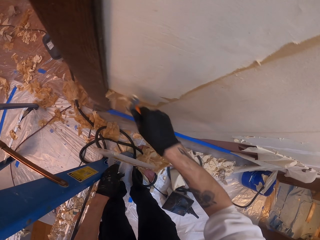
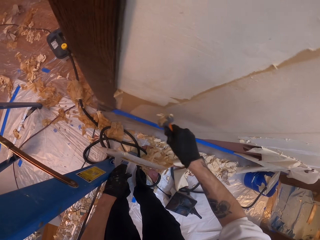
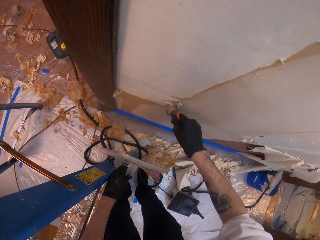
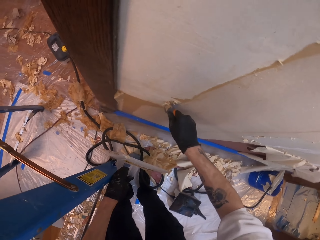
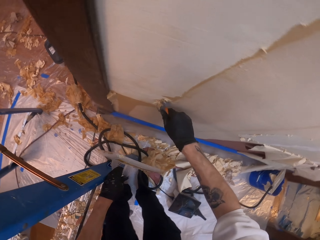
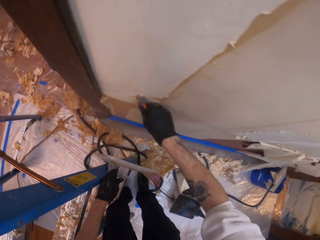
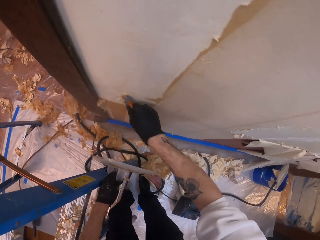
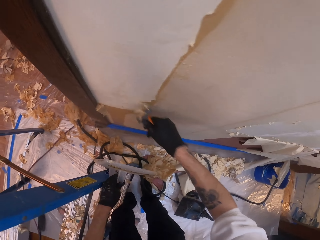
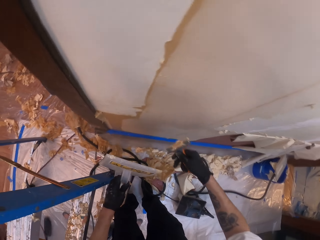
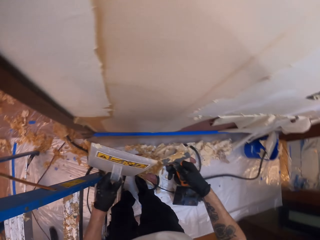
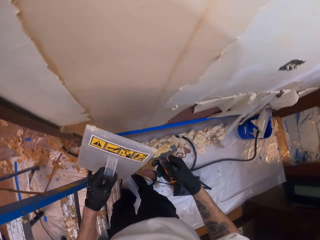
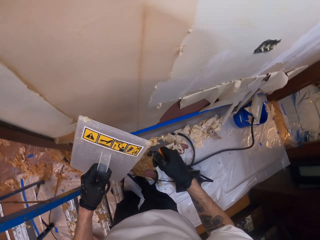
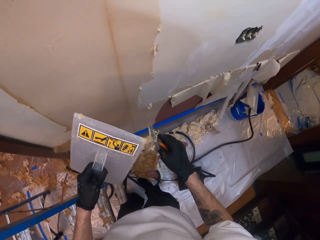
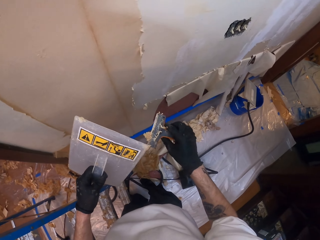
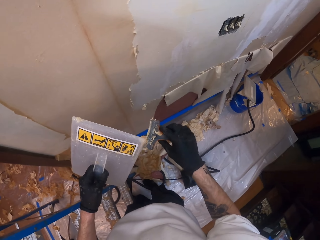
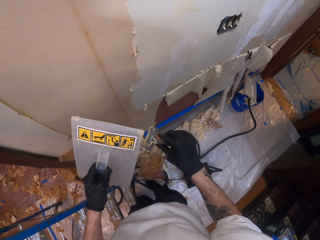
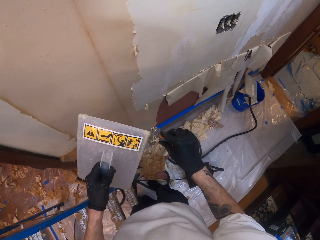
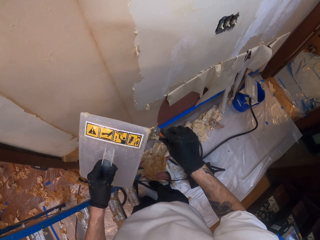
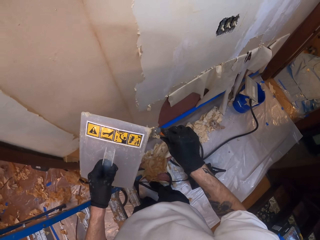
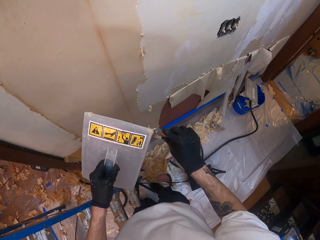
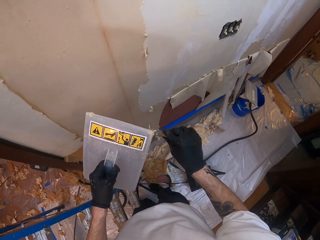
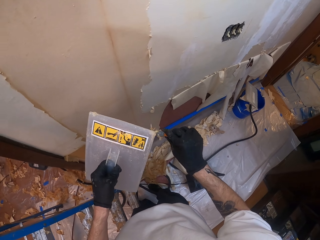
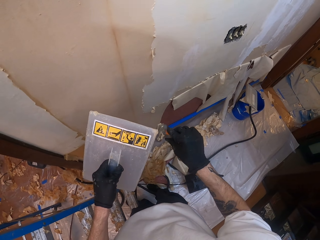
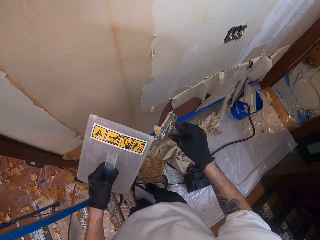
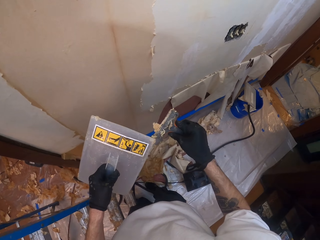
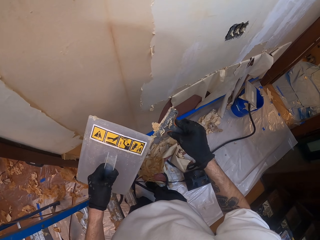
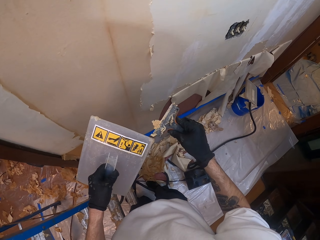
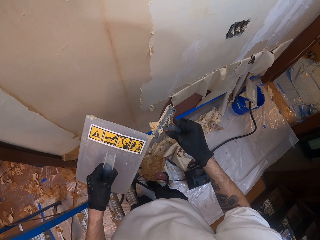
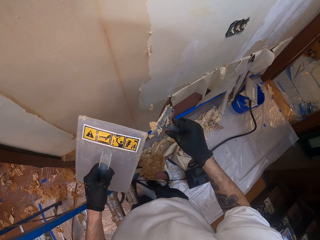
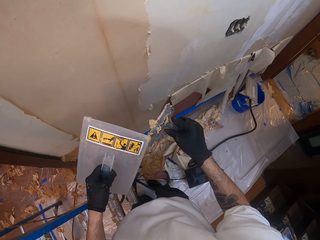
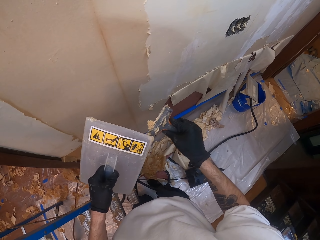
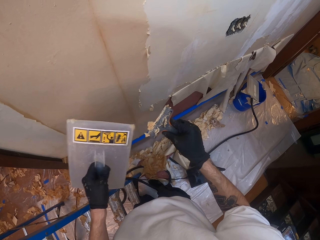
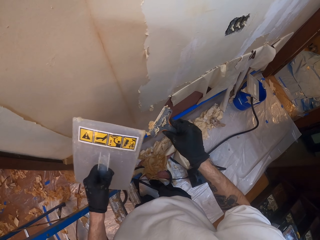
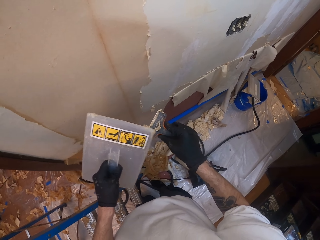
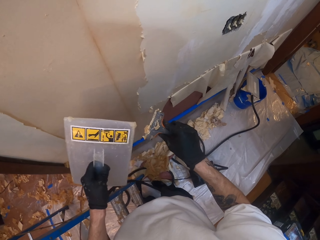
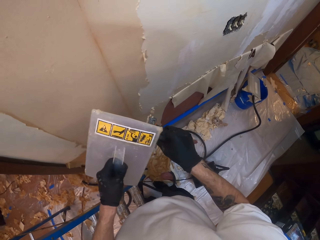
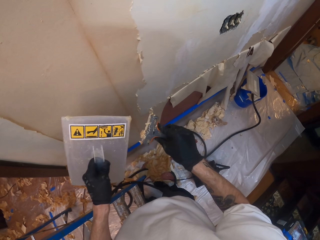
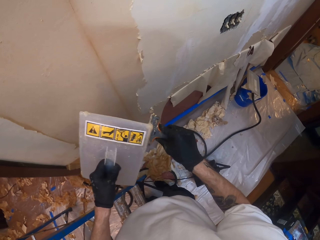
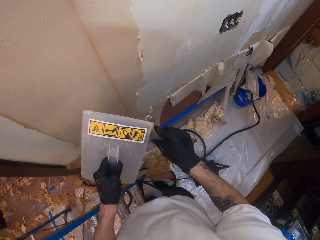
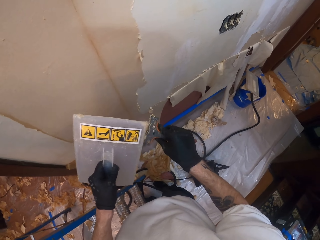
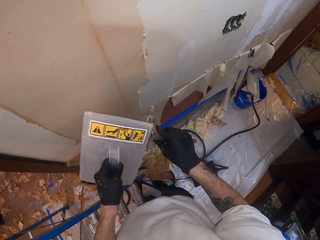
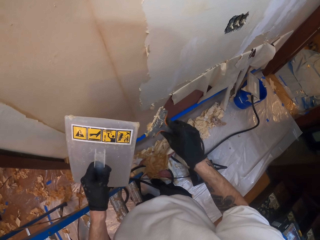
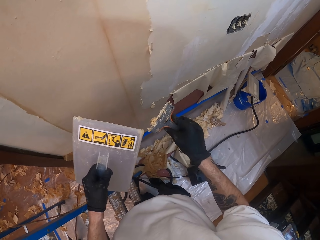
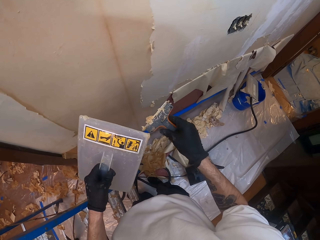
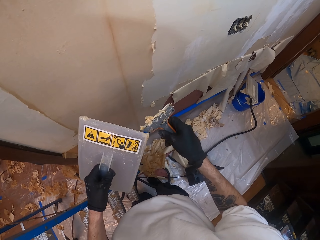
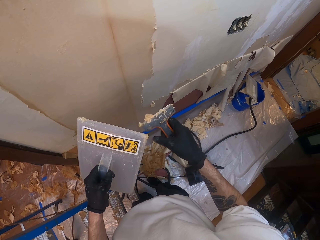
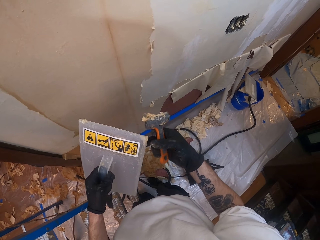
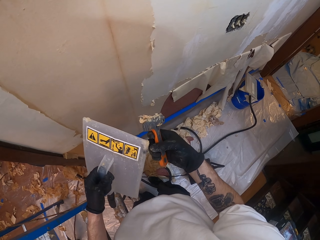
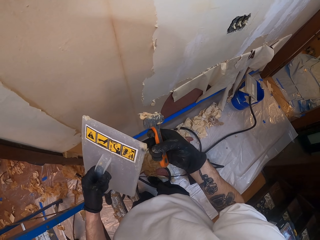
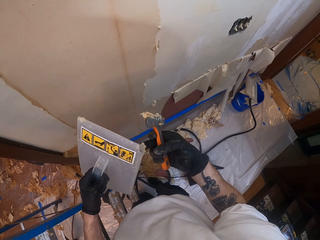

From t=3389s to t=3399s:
The camera wearer removes the sticky paste on the scraper. They remove the paint from the scraper with a wall steamer.

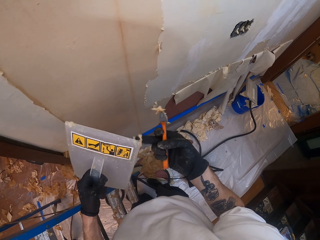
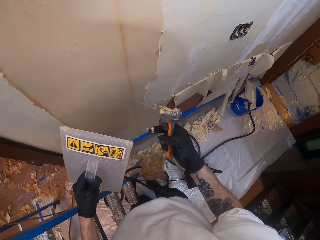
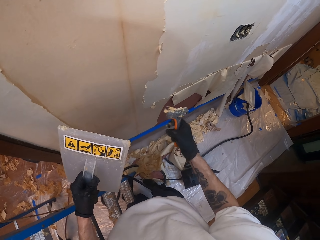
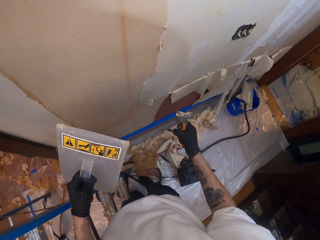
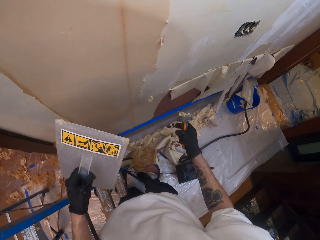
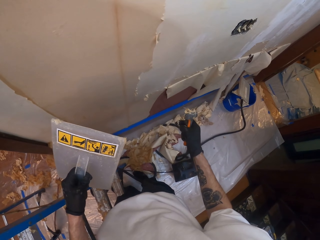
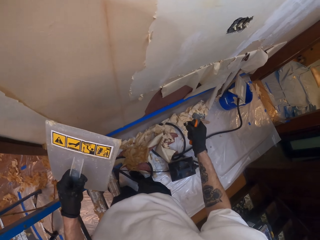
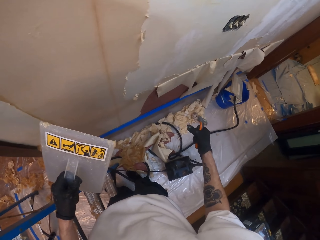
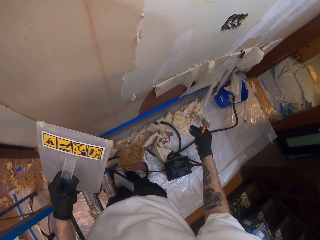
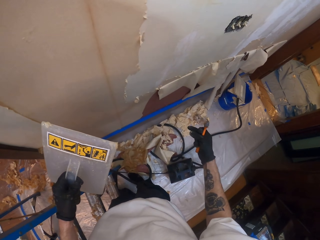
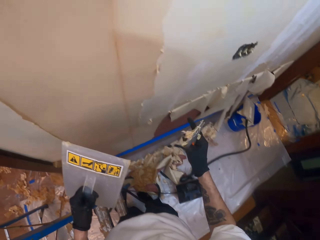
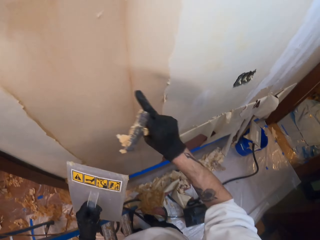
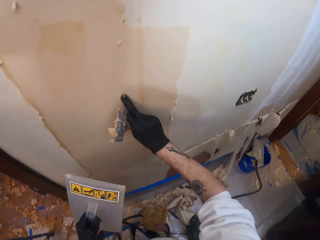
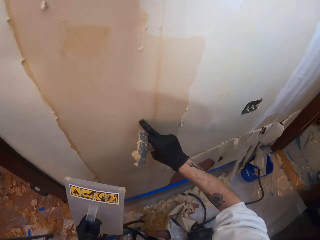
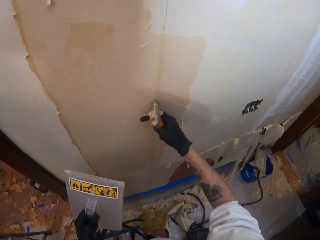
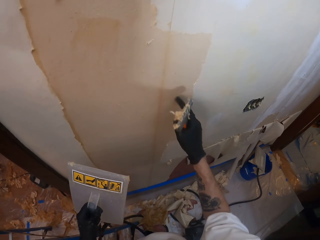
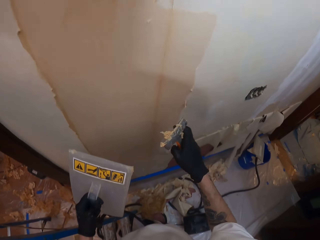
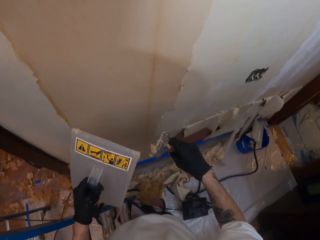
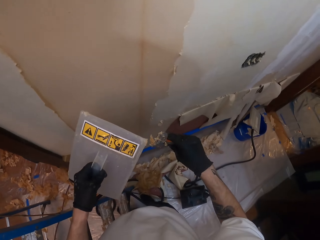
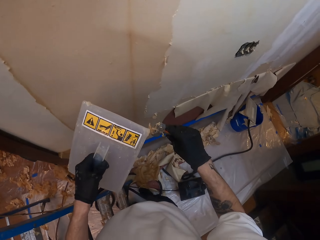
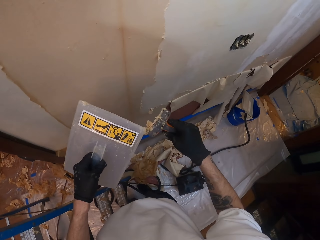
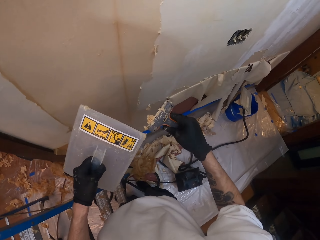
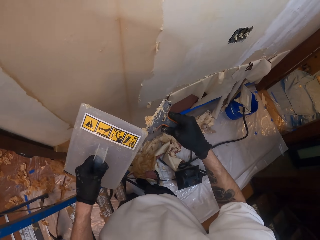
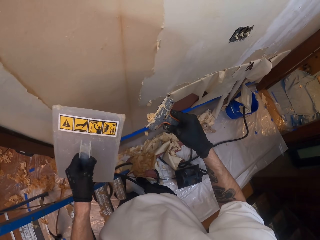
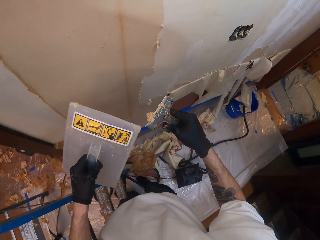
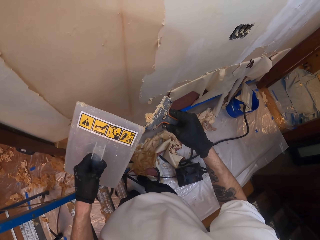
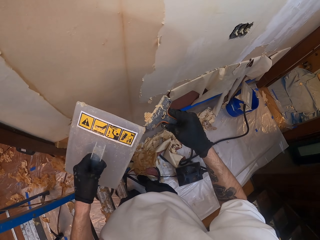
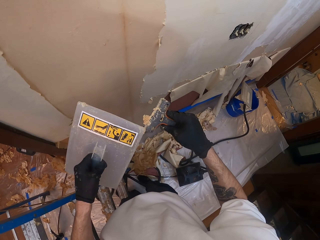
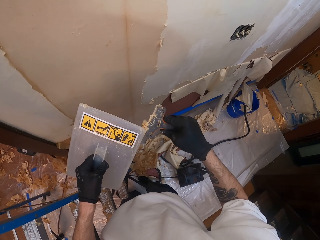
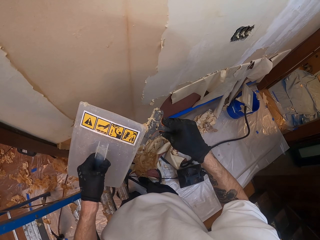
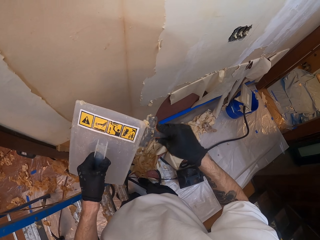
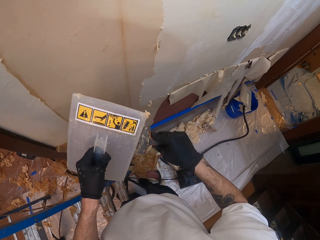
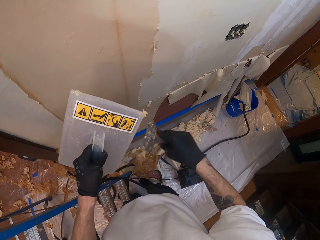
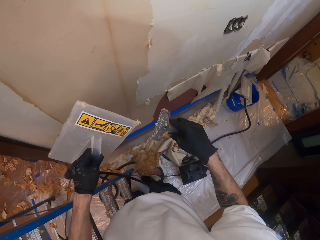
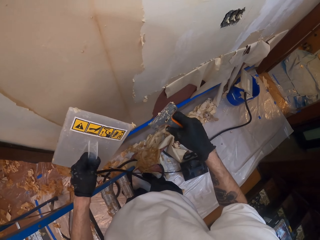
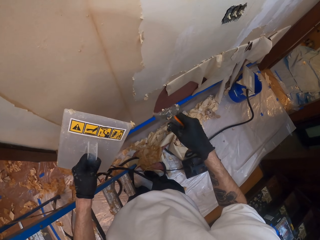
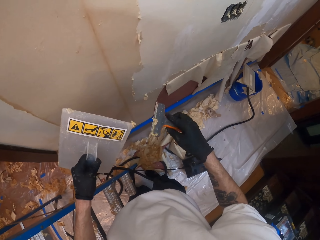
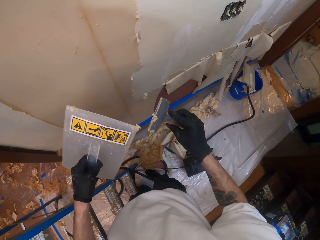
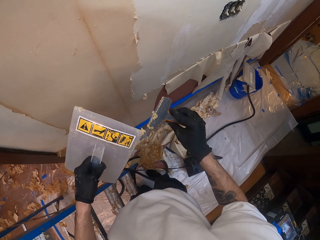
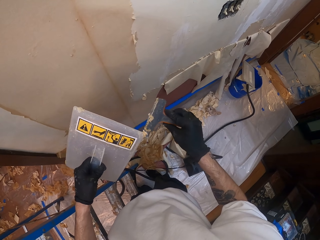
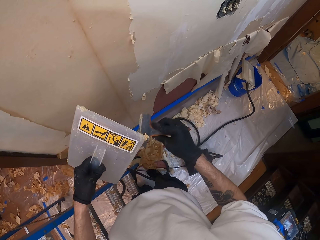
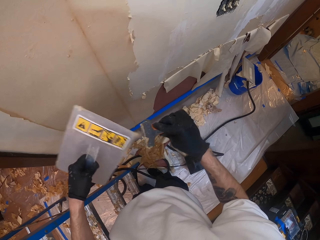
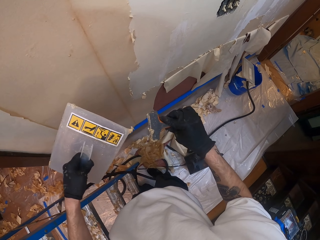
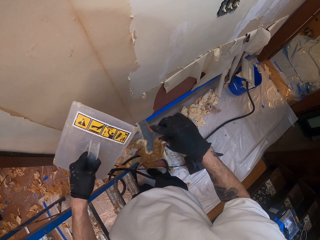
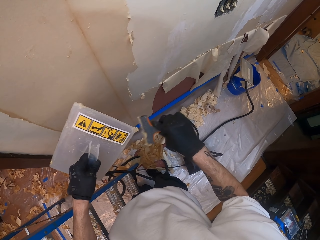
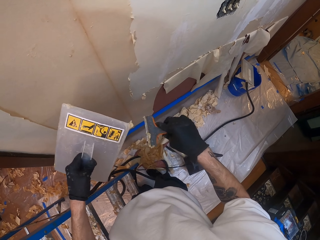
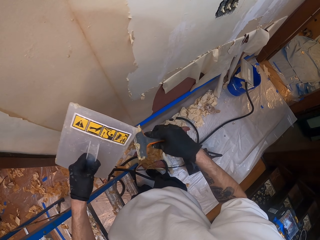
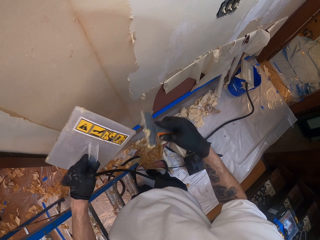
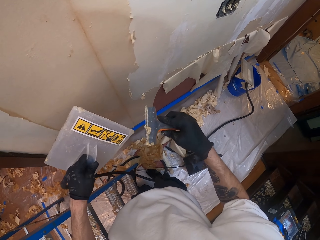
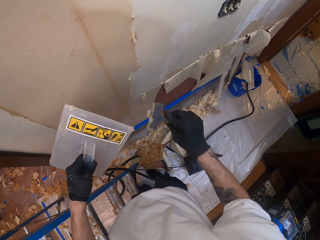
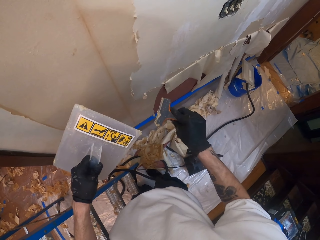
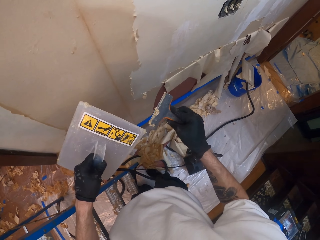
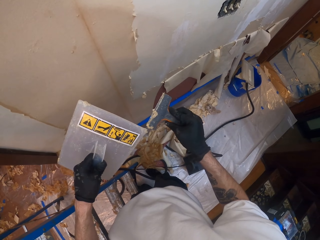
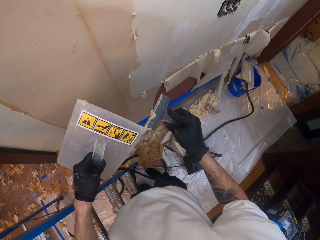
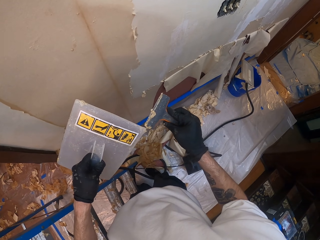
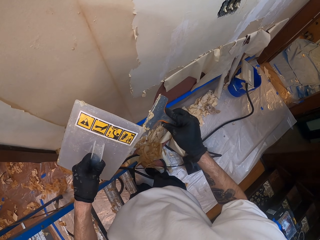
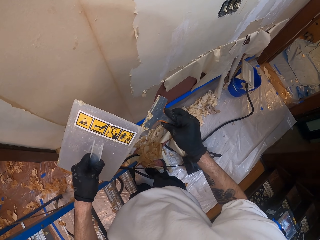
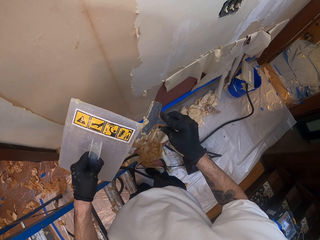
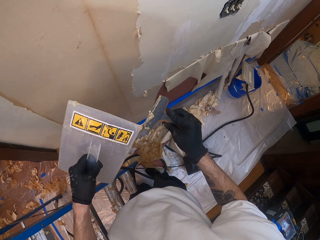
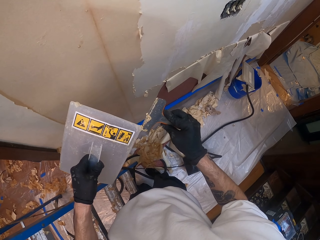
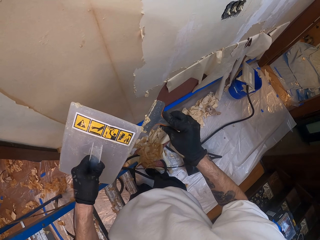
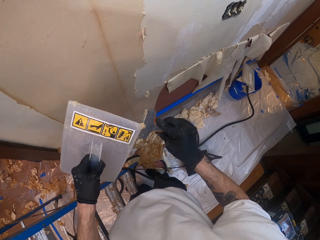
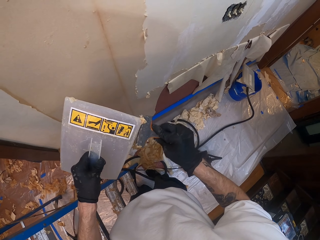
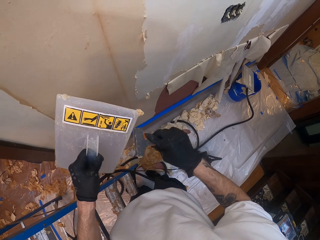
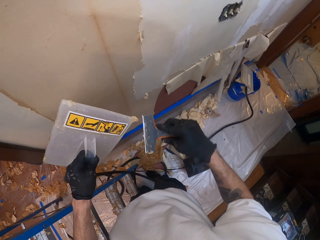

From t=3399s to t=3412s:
The camera wearer removes the paint or sticky paste from the wall steamer or wallpaper steamer with his hand. He drops the sticky paste. He rubs his finger on the wall. He removes the paint from the scraper with the wall steamer. He removes the sticky paste on the wallpaper steamer. He removes the sticky paste on the scraper.
